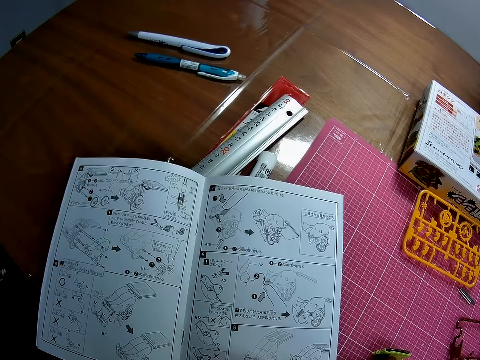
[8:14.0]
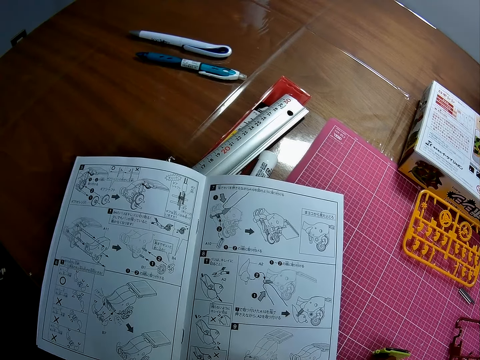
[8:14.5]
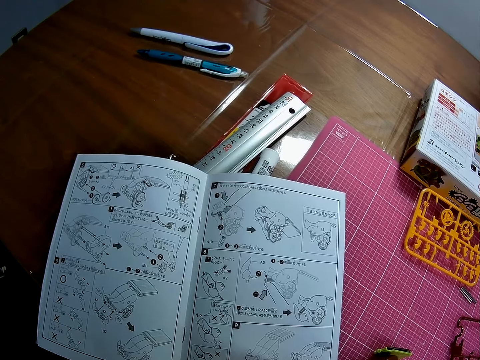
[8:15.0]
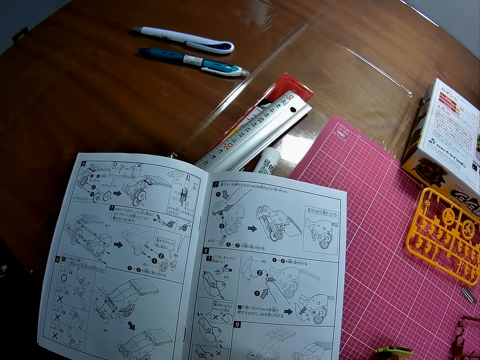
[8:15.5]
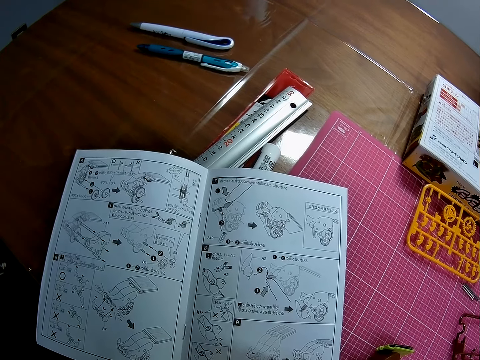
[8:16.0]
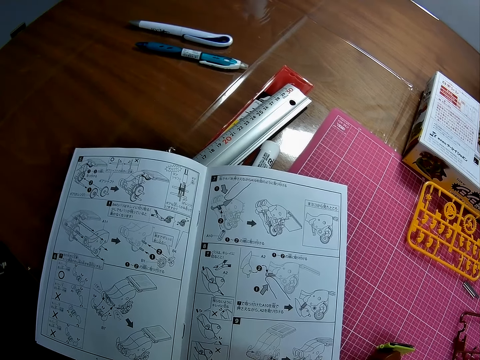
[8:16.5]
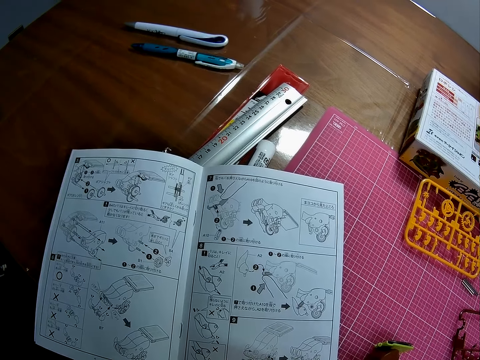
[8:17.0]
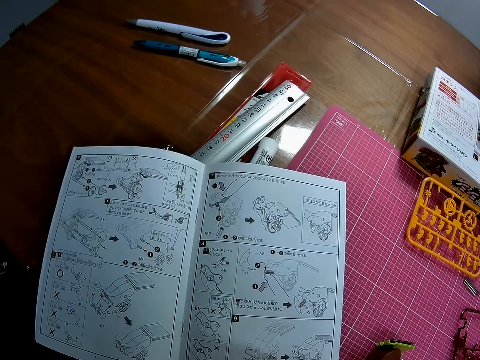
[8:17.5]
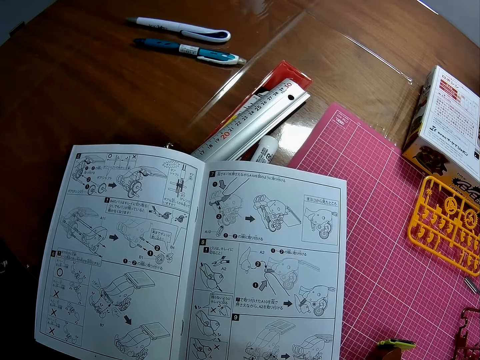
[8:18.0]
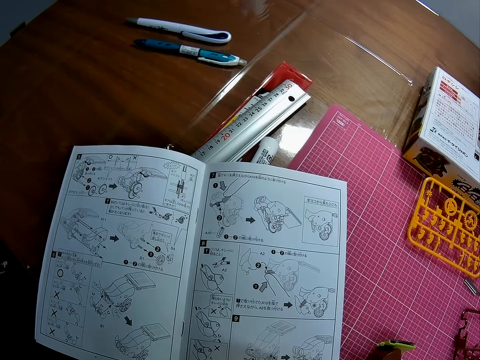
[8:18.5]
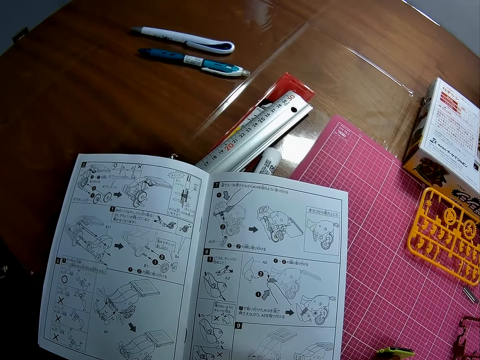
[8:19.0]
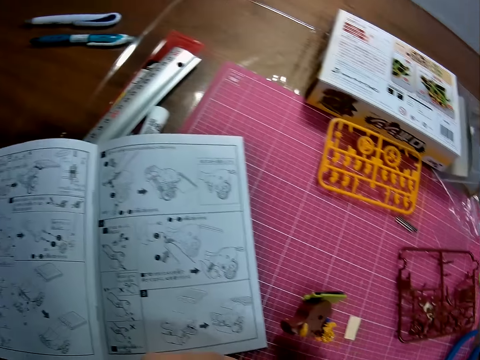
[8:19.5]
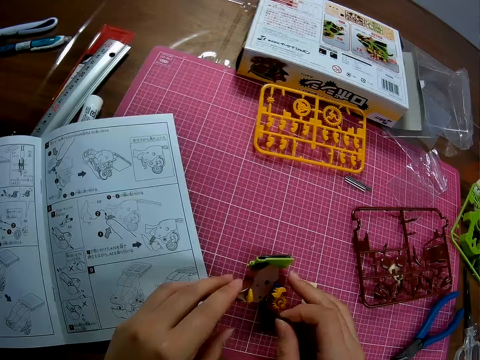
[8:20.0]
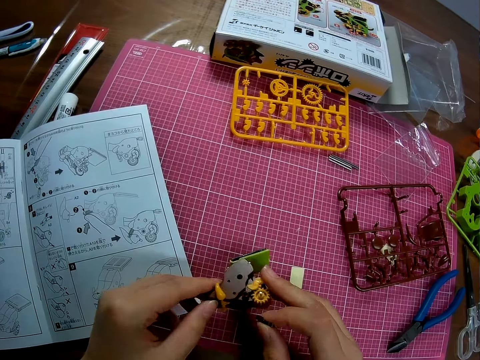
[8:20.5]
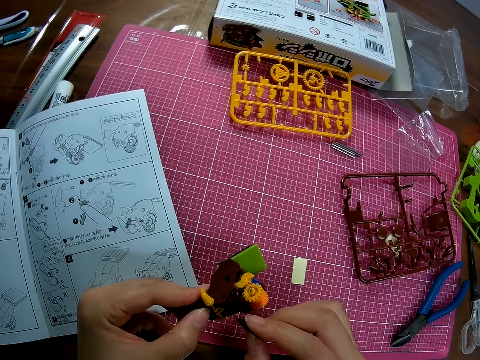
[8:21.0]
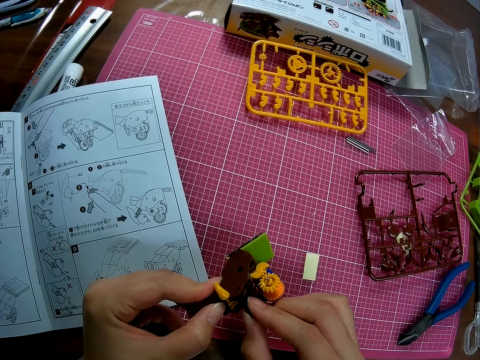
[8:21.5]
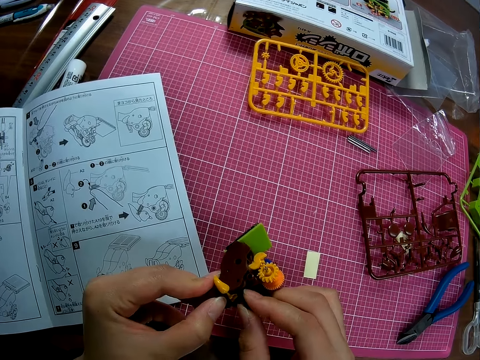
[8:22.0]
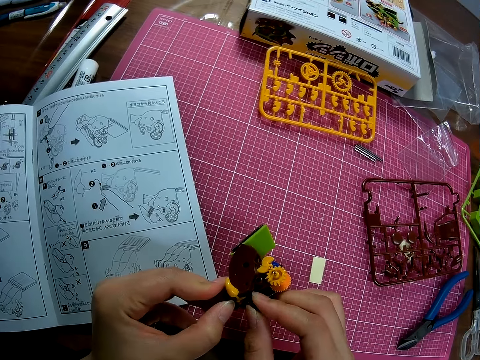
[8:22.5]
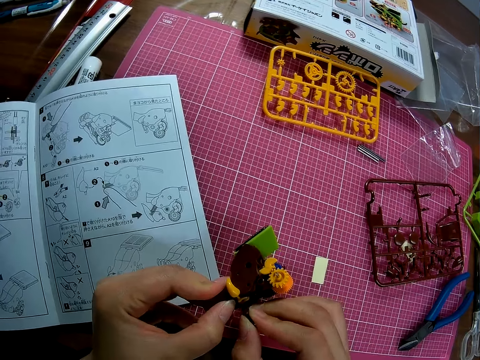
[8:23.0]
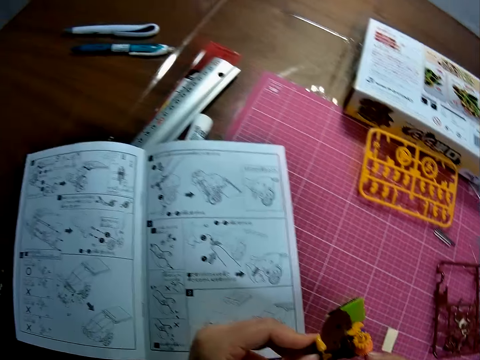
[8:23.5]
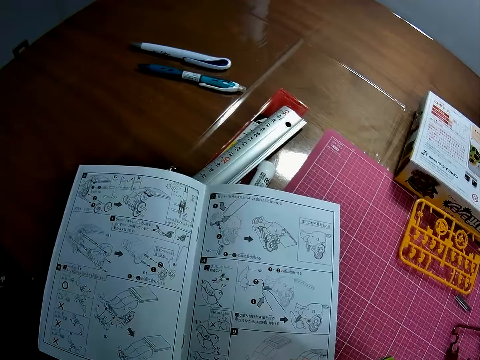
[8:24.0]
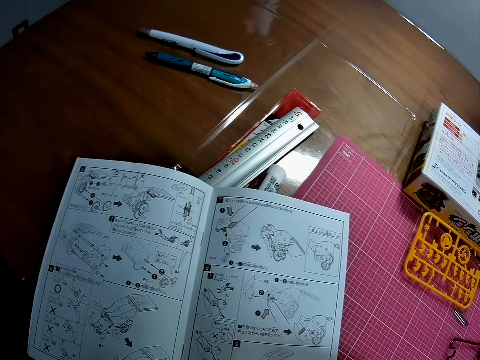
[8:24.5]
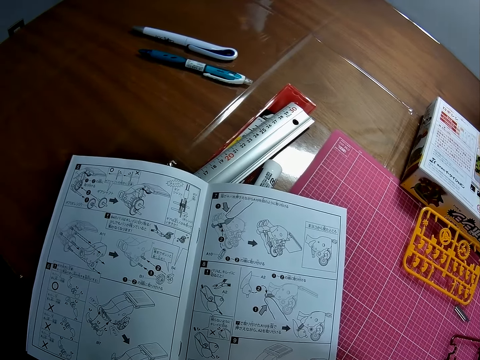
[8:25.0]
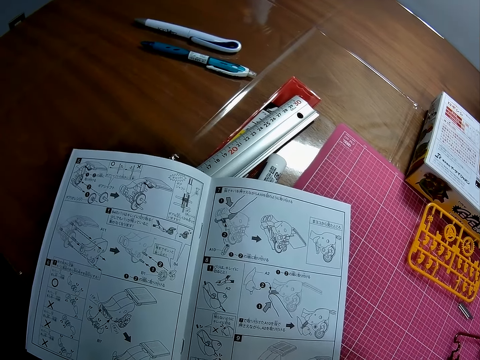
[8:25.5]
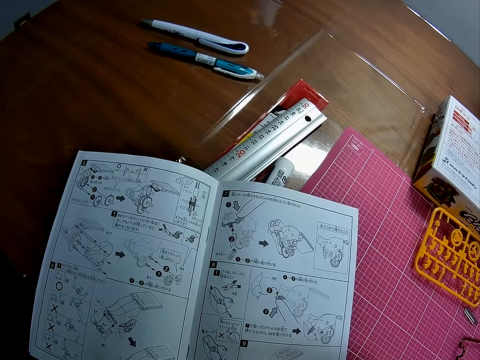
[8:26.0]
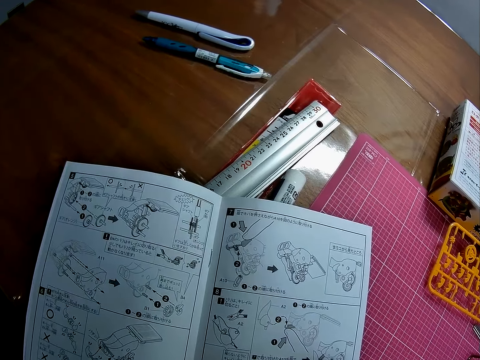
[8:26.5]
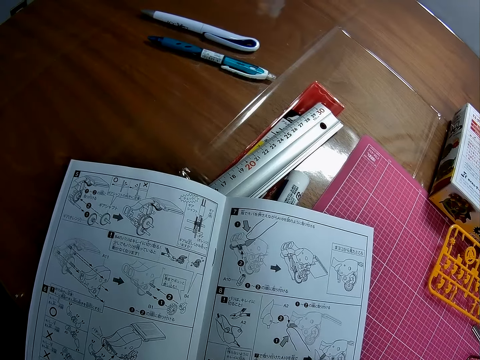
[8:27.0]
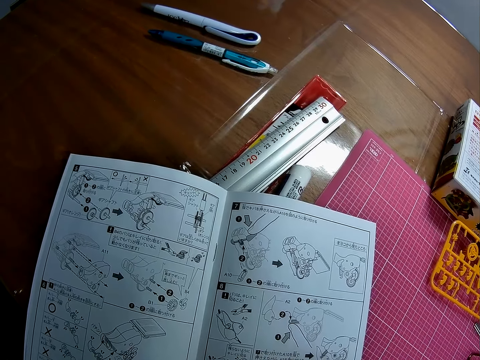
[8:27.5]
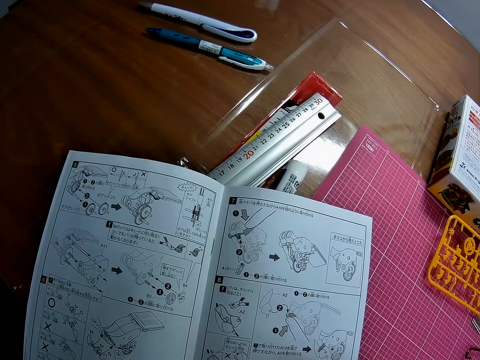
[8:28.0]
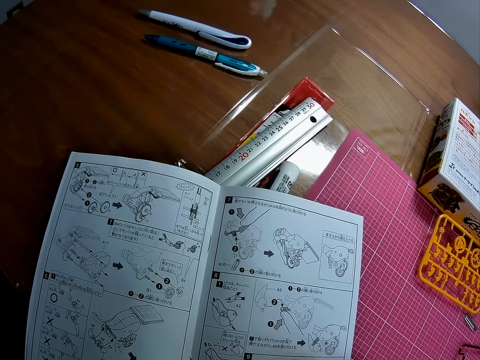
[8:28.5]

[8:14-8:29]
The camera wearer looks around. He picks up a piece of mechanical model from the table with both hands. He couples the piece of mechanical model in his right hand to the piece of mechanical model in his left hand. He stares at the manual book on the table.

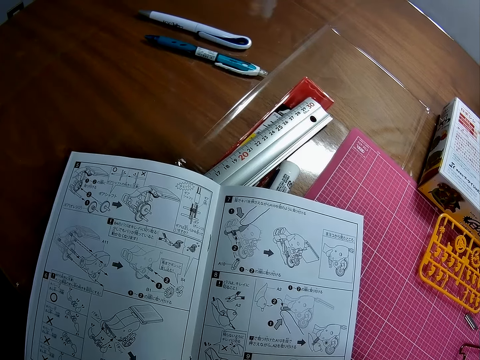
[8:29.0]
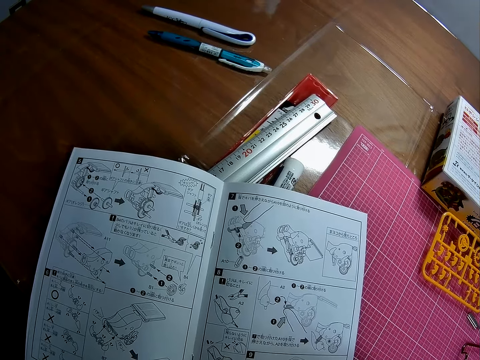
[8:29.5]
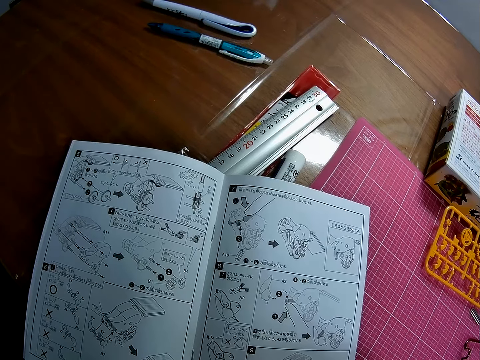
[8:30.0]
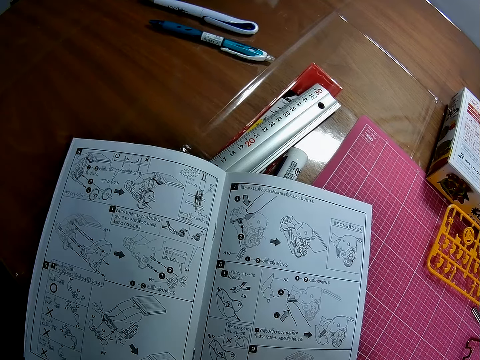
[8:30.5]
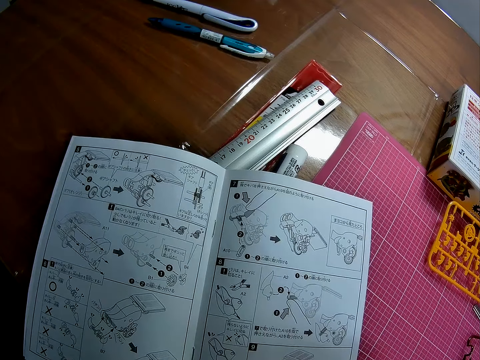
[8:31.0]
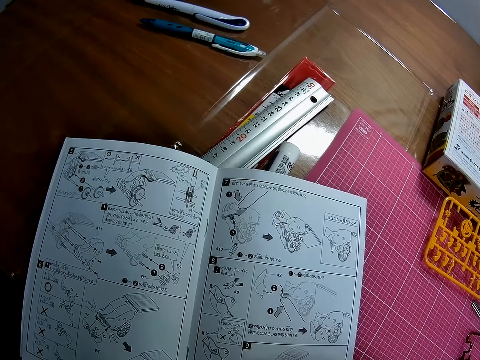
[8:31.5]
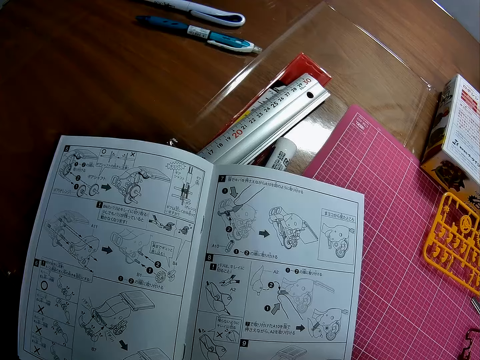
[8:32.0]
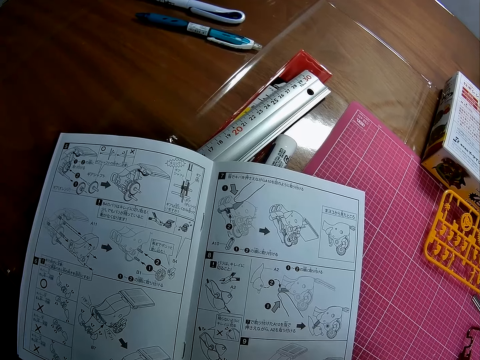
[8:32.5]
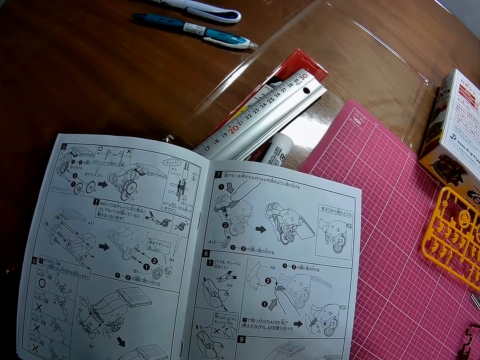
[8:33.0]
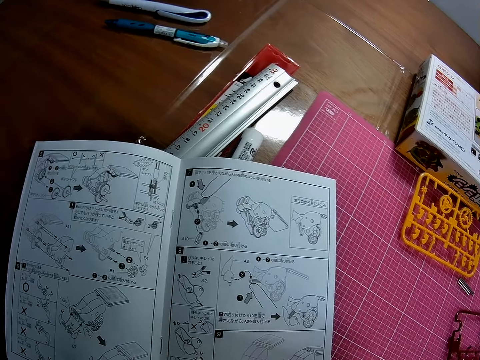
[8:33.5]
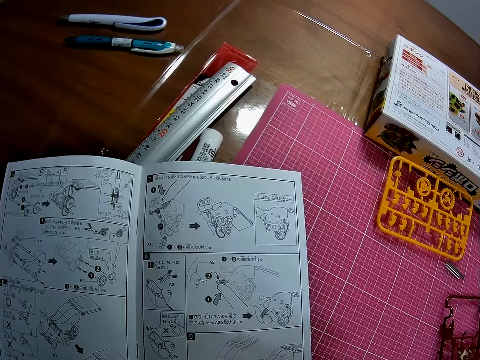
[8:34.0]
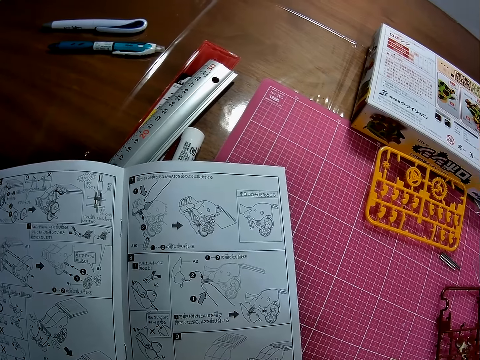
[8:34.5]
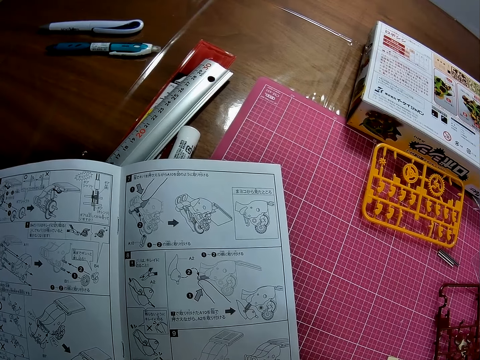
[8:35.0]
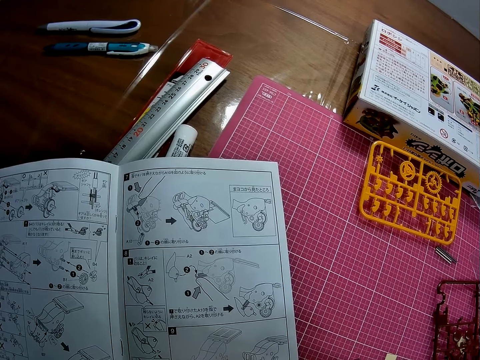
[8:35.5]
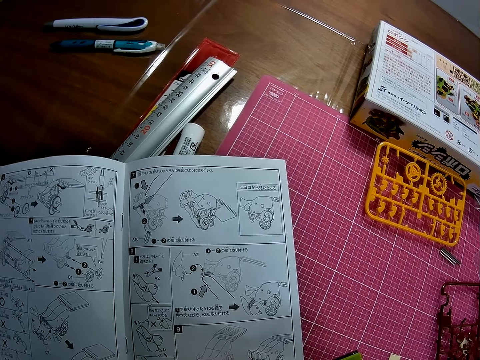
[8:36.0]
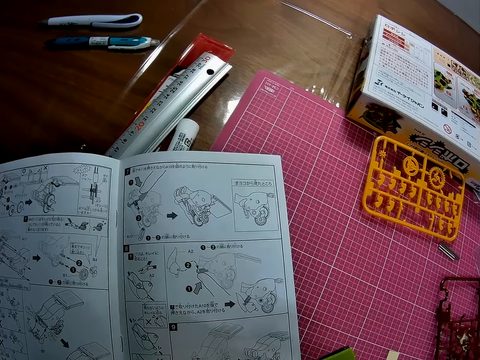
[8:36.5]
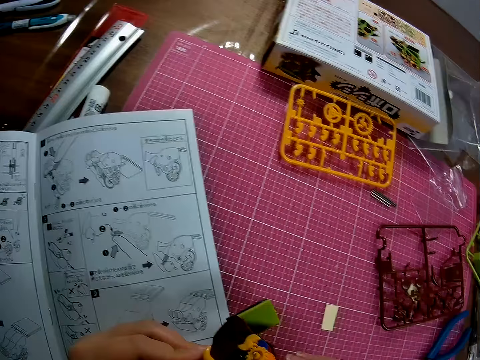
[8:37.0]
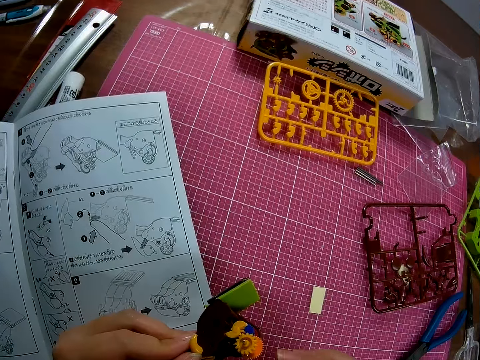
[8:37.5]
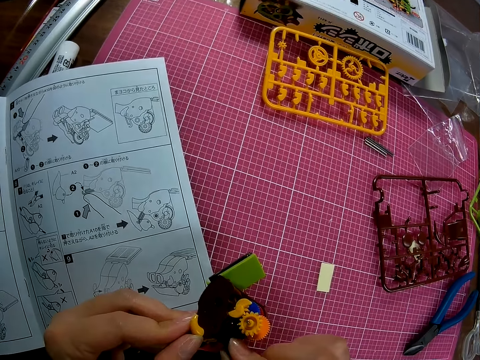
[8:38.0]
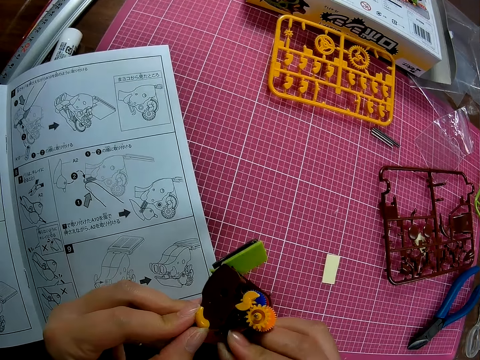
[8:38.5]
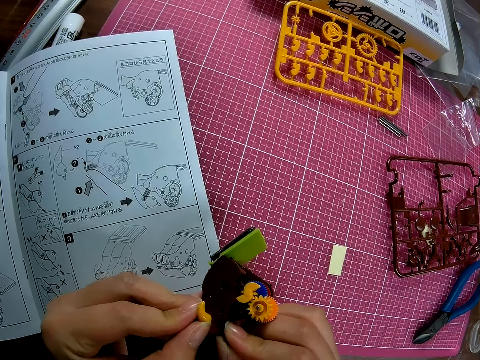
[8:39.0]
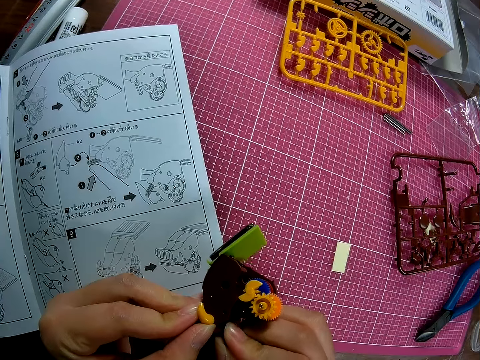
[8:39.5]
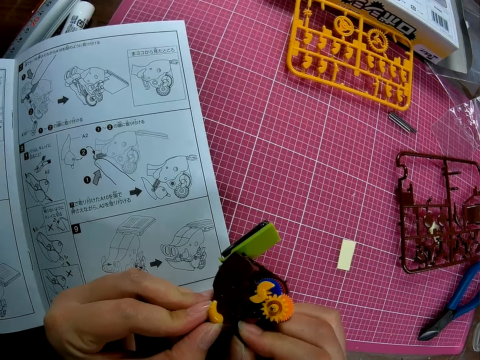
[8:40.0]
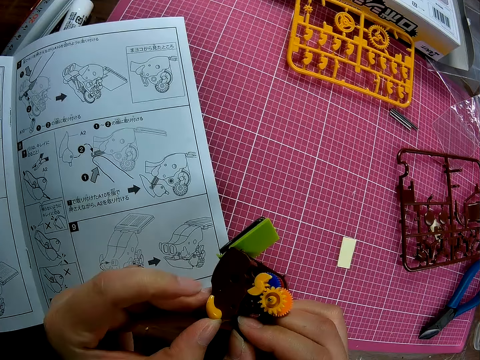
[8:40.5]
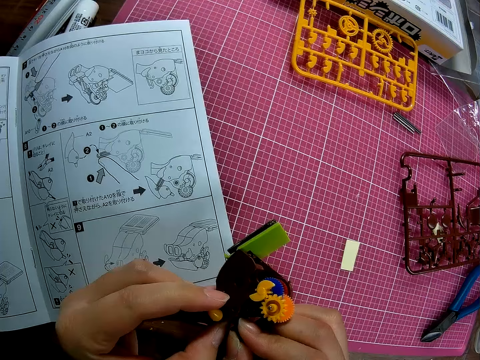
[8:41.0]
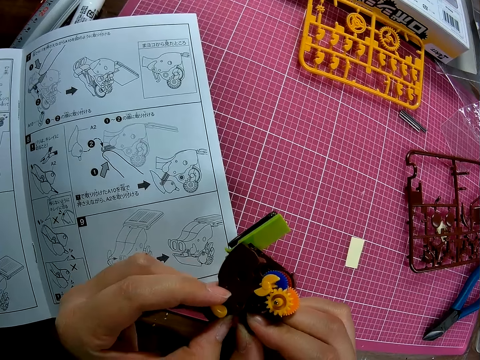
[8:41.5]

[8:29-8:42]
The camera wearer fixes the plastic models together.
